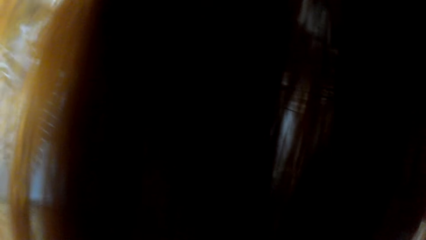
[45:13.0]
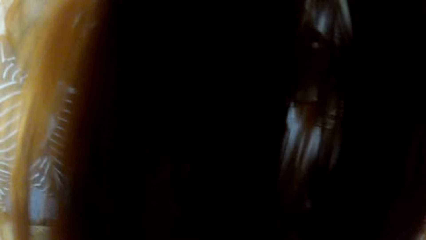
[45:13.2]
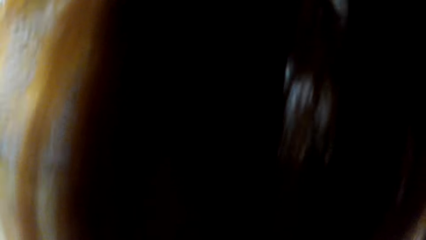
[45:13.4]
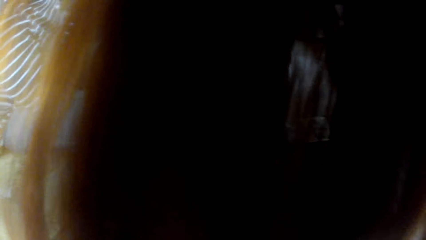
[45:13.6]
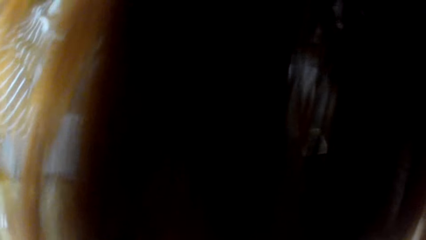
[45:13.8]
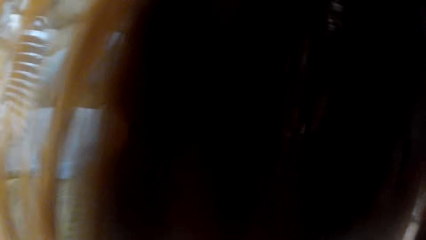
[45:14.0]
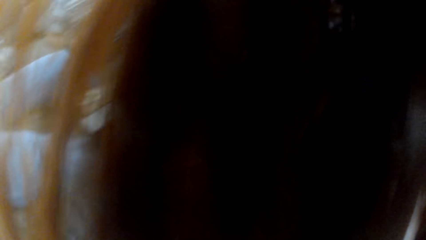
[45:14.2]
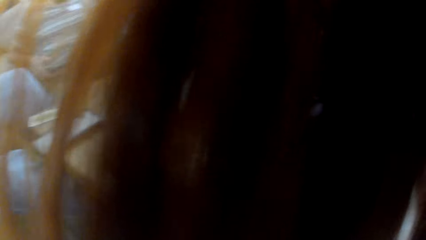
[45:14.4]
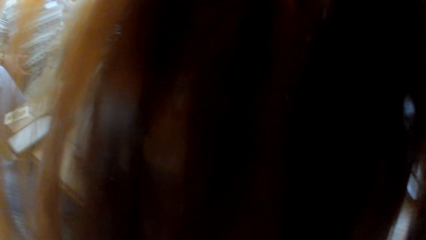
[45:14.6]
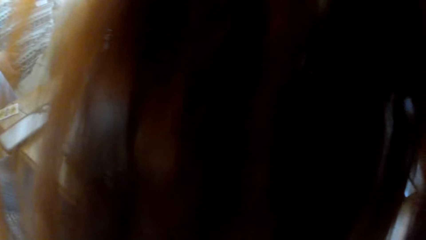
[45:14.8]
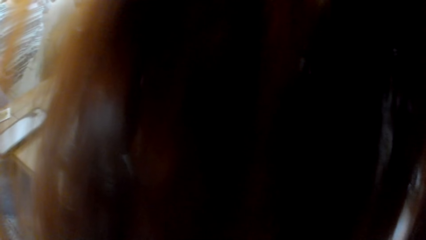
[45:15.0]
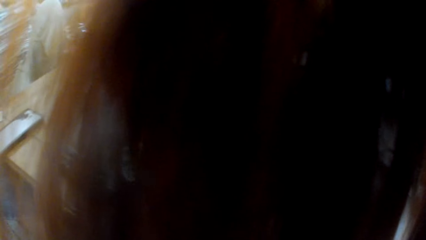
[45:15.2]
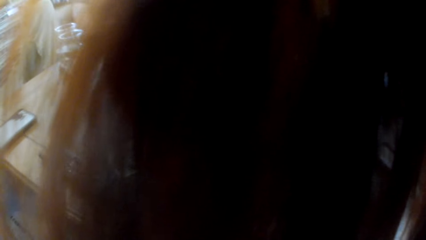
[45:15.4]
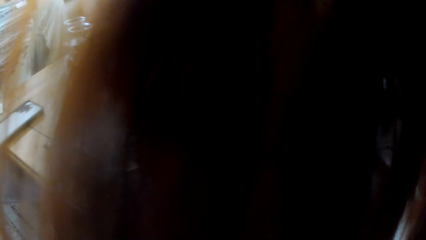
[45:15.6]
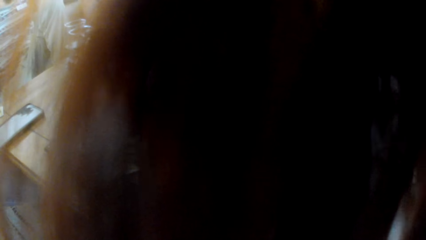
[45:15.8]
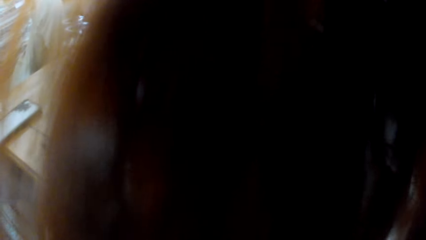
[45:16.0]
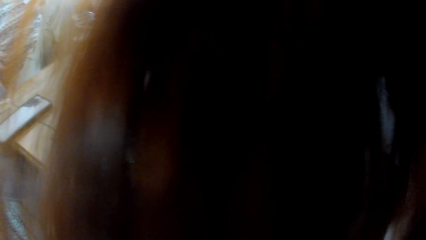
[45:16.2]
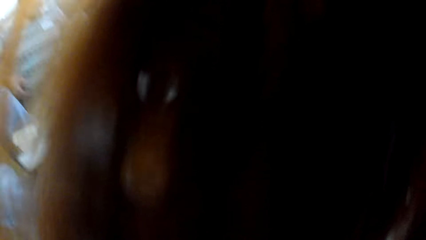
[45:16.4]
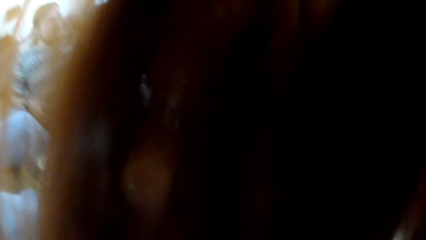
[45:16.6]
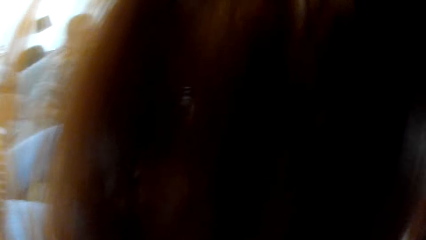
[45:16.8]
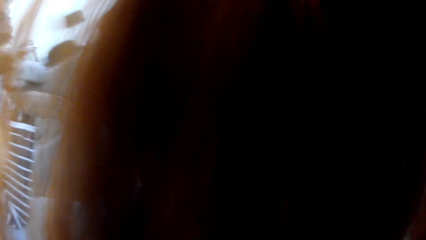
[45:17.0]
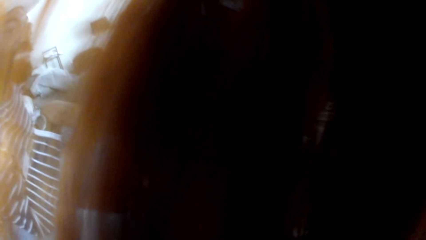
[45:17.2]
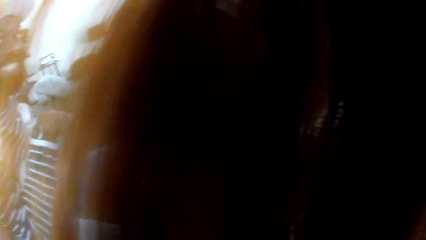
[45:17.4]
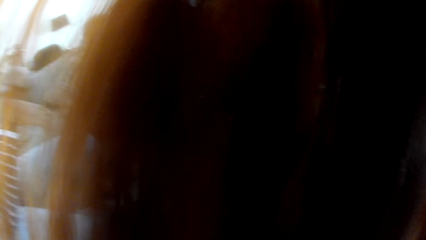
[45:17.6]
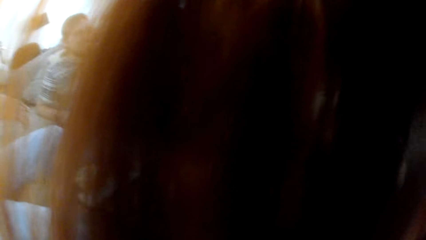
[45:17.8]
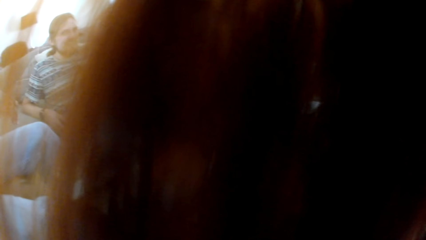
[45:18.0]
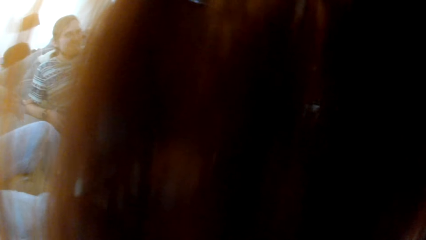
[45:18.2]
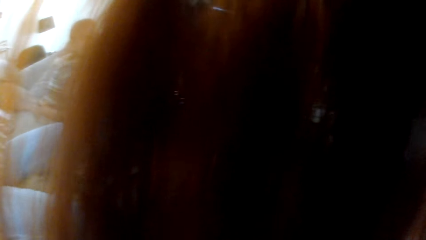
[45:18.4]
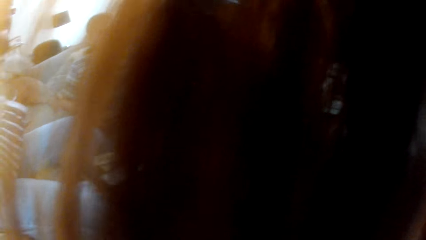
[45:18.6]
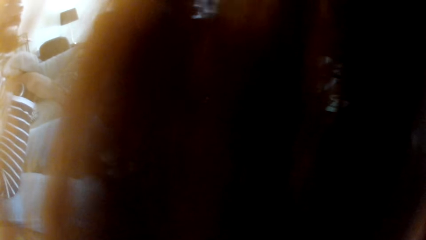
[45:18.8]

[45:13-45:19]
A man talks to the colleagues.

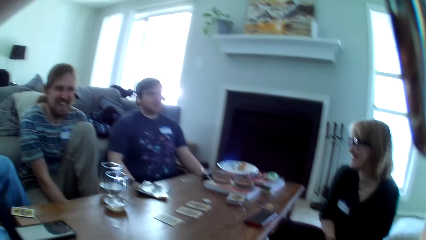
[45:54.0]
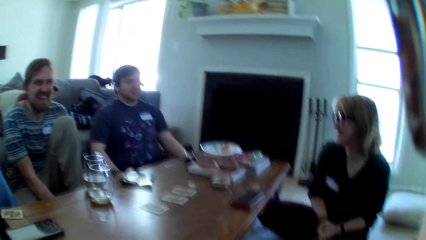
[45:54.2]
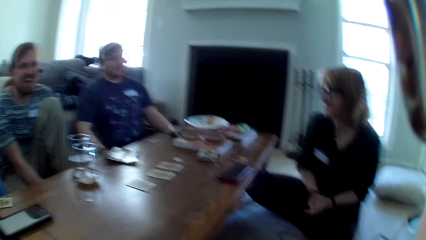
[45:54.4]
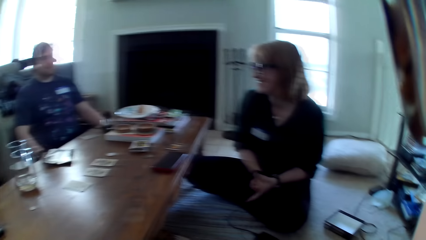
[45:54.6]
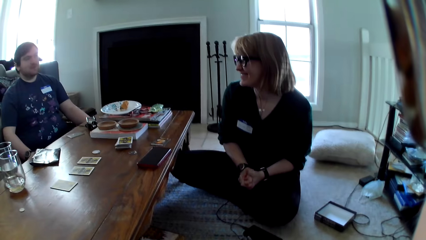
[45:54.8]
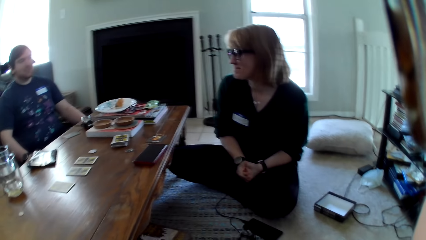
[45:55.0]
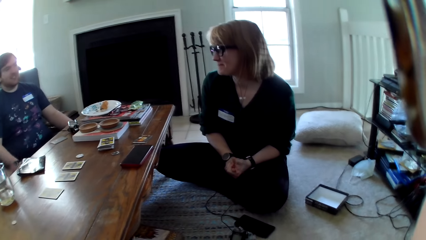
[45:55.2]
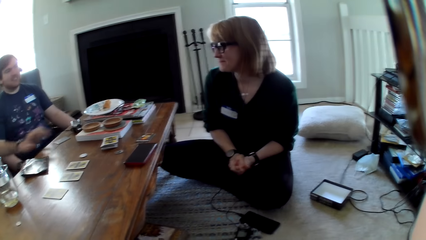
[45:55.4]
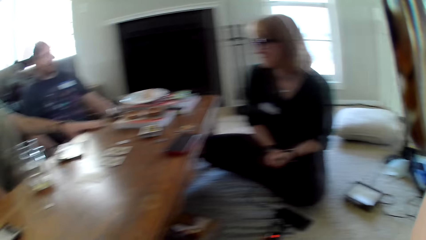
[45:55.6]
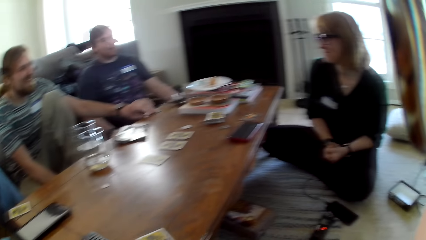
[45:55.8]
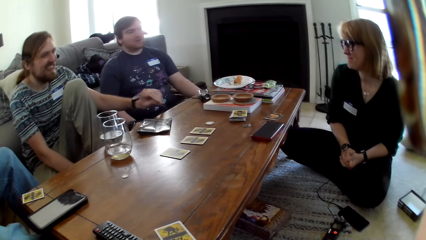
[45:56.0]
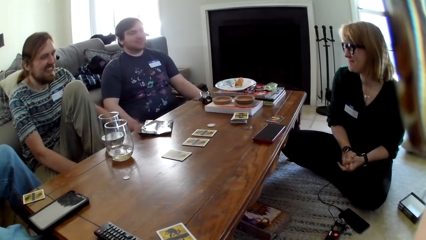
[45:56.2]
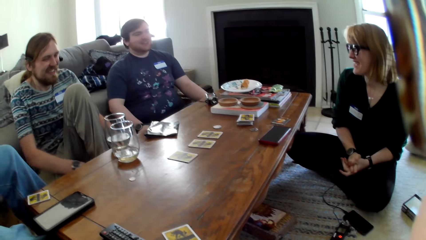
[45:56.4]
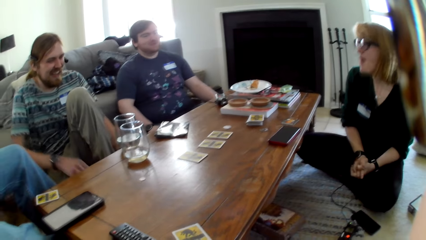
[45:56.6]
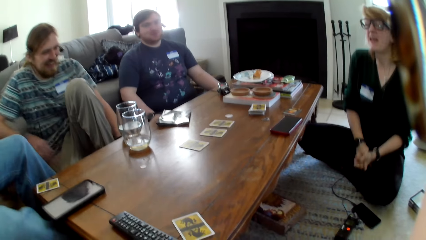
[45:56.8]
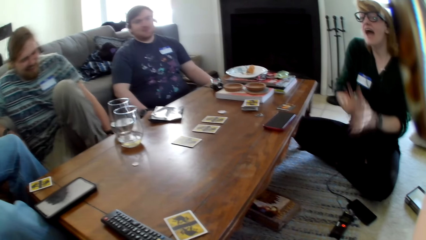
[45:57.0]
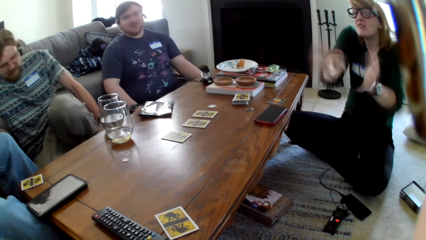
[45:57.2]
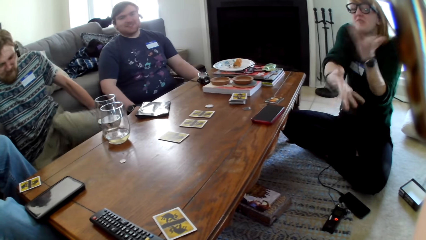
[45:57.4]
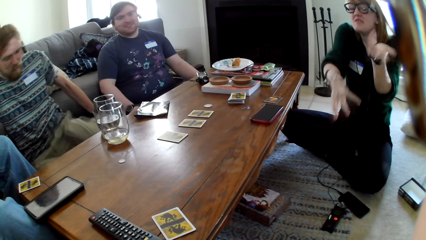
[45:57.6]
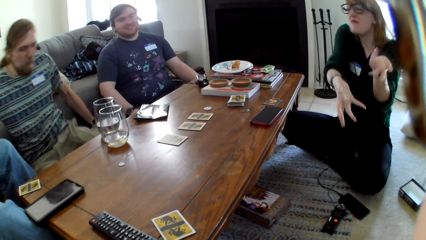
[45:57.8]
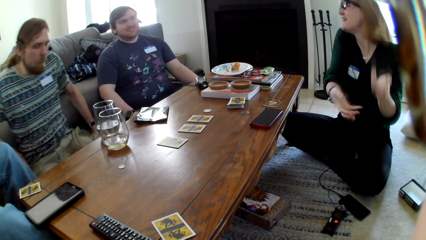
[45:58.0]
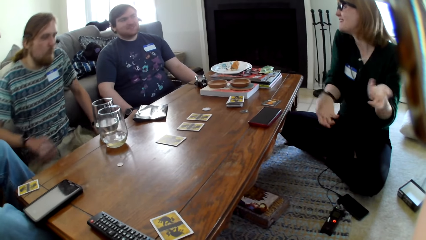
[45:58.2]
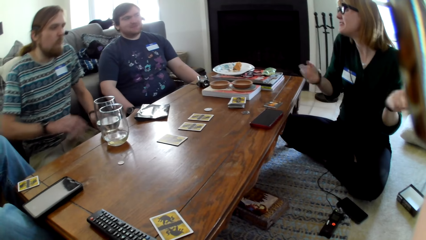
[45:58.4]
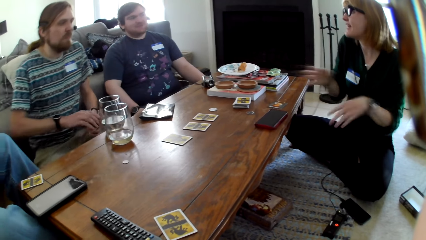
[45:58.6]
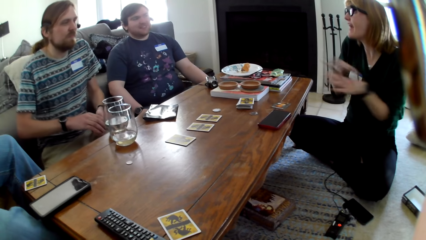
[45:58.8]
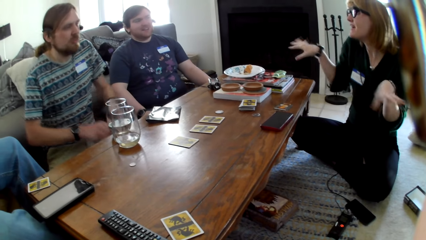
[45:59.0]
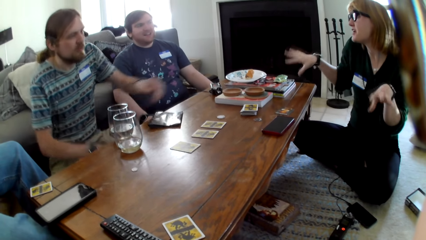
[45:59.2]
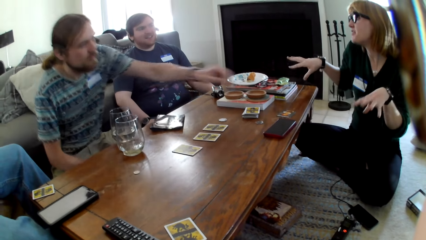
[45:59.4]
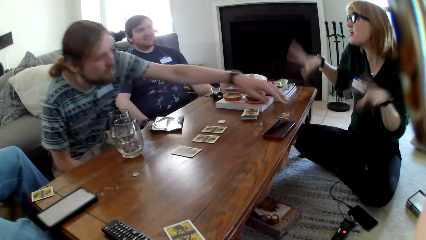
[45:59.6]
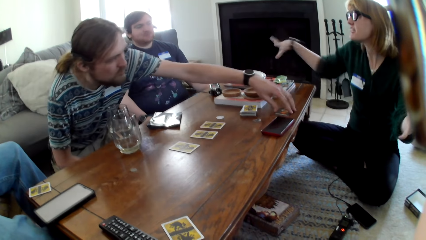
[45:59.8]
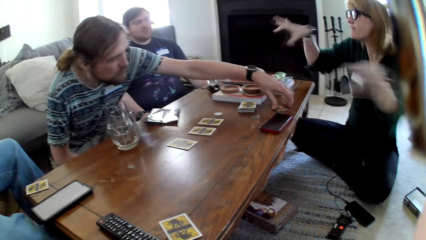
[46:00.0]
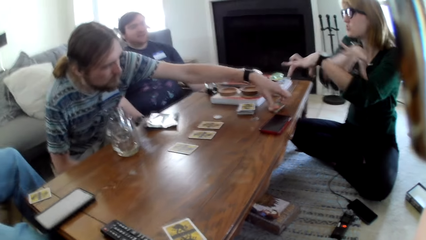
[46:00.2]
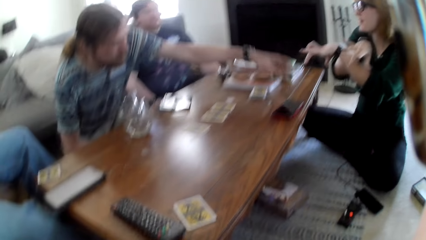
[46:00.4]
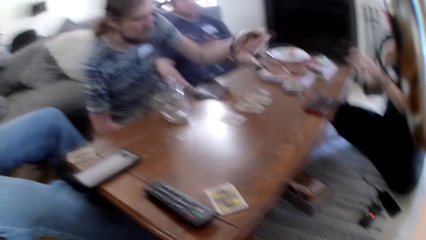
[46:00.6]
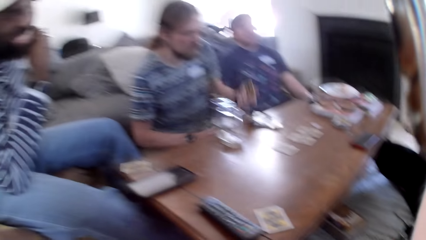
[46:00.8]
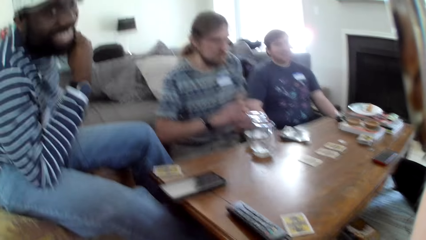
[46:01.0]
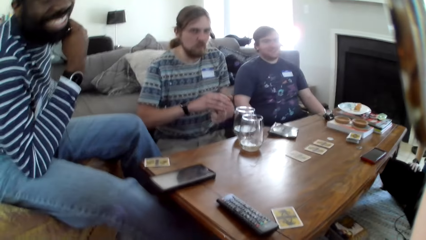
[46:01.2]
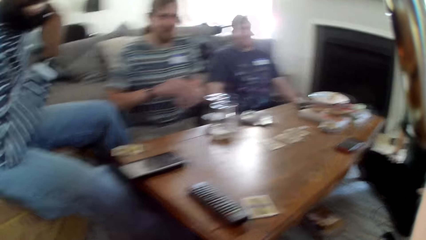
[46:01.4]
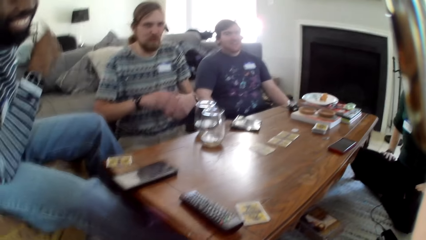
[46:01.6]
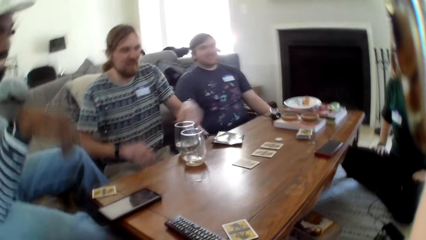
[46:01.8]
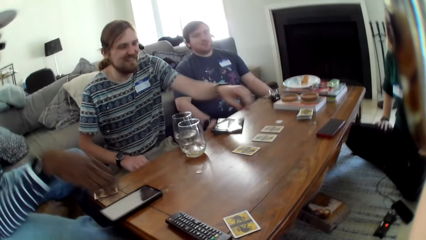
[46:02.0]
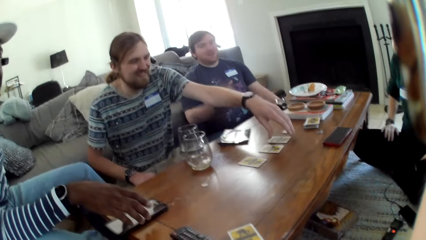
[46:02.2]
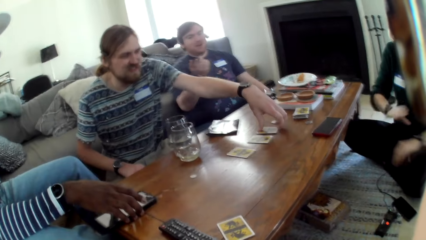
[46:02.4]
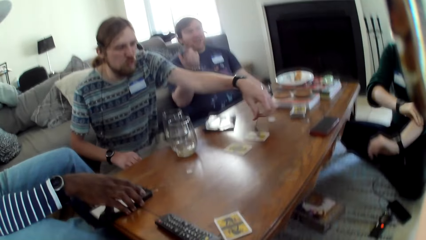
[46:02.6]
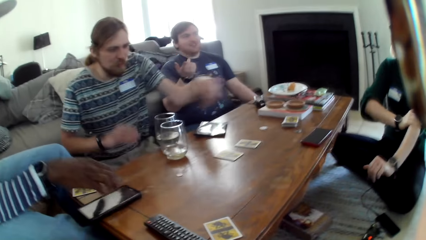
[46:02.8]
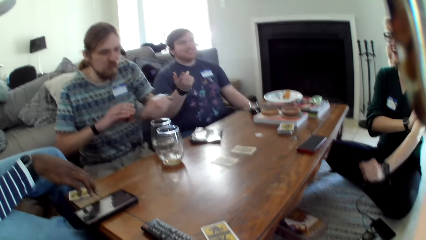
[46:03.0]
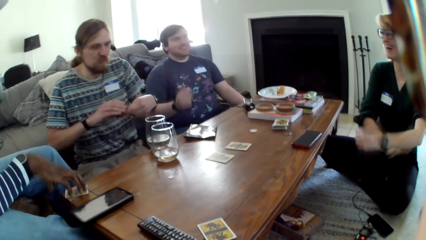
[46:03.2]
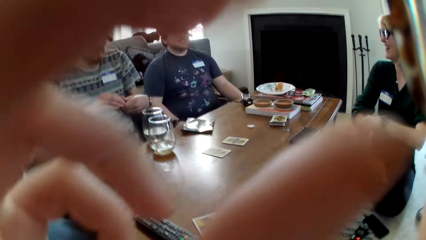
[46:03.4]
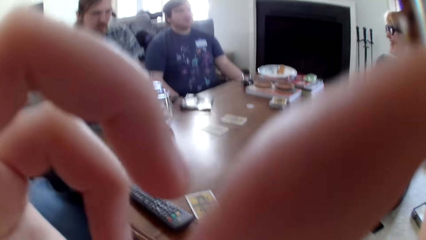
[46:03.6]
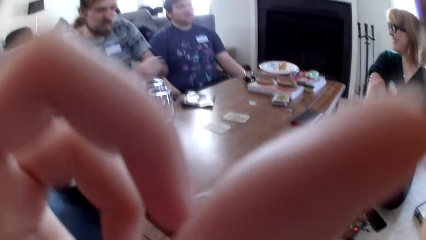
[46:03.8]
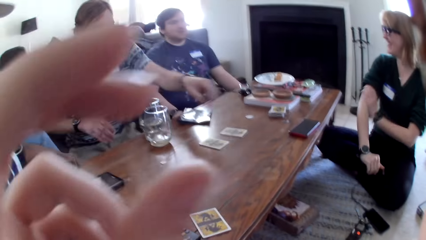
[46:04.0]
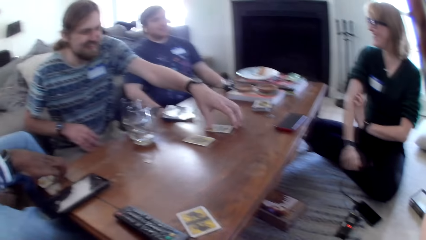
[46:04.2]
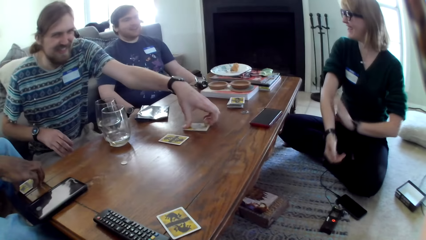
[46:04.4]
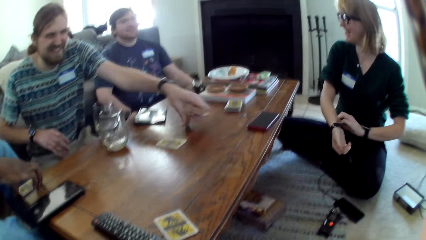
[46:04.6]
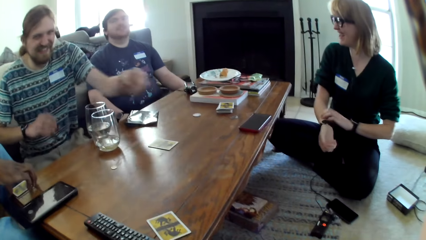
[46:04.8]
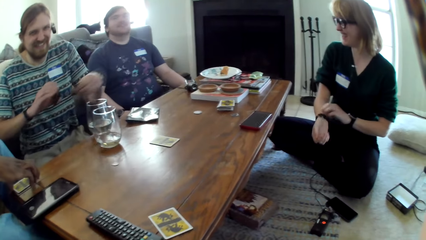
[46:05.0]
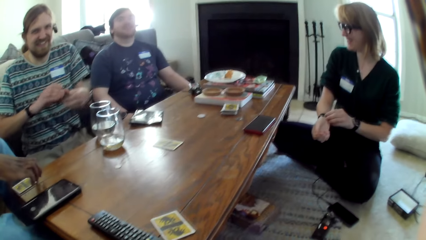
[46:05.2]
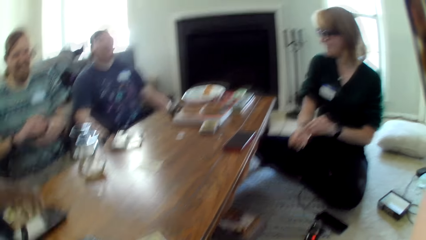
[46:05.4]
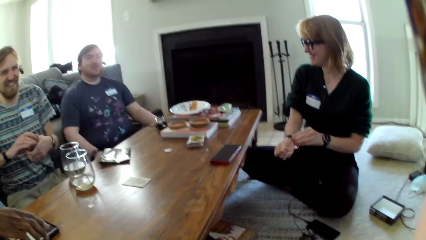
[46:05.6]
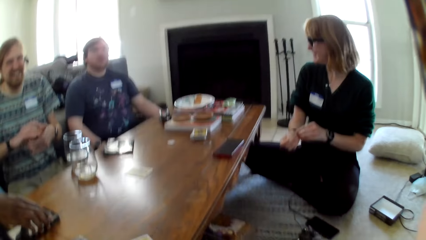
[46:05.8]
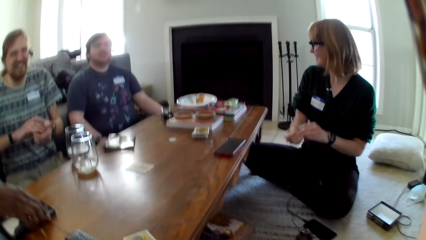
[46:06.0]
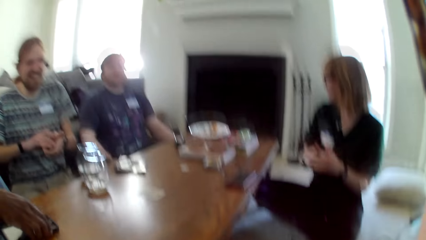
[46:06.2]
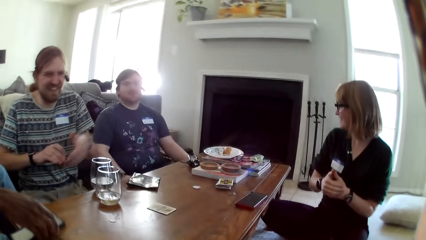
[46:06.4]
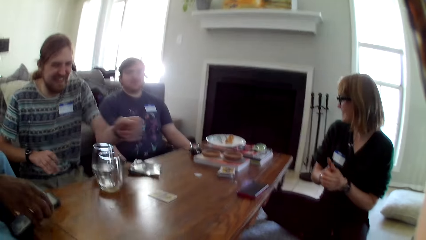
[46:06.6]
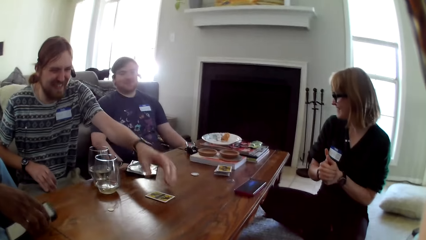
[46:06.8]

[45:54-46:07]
A man picks a card on the table. The man leans on the couch. The man takes a card close to a woman, picks the card, and picks cards from the table. The woman holds her watch bracelet.
